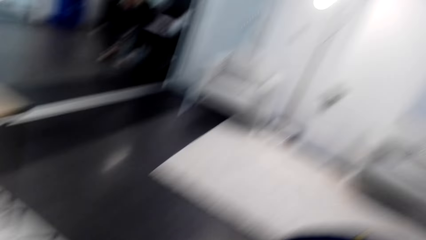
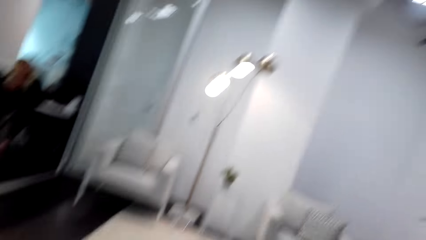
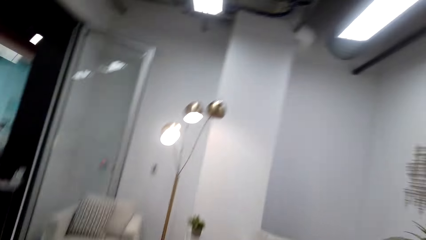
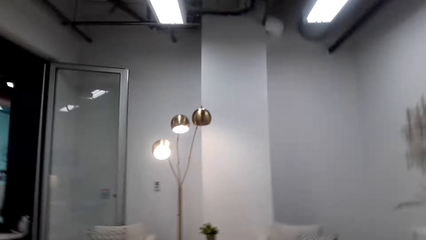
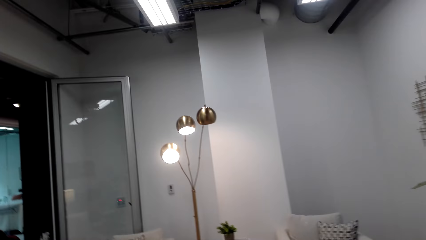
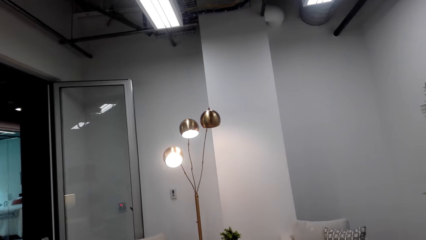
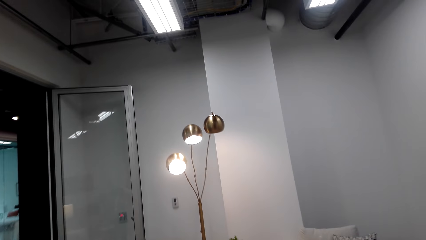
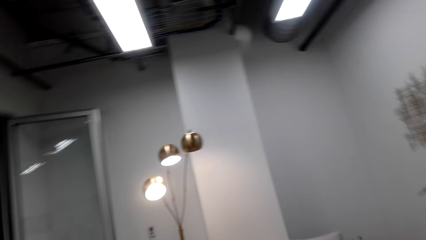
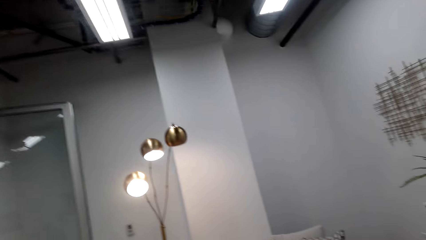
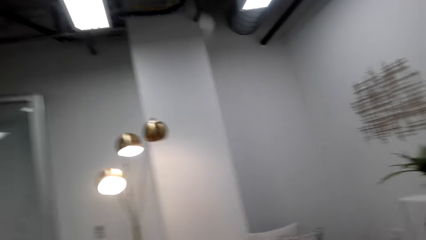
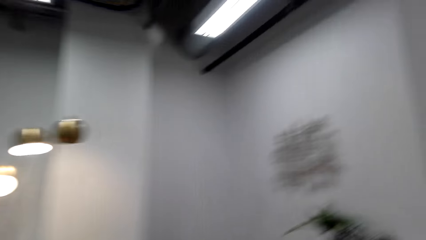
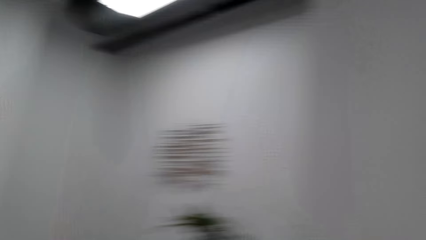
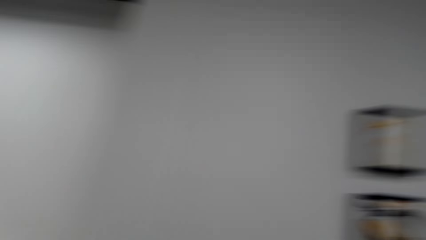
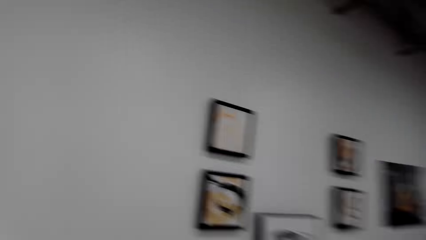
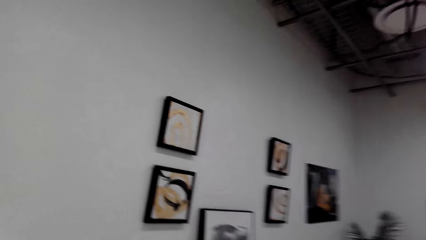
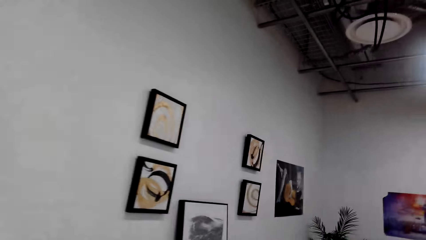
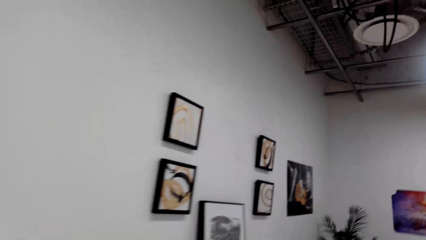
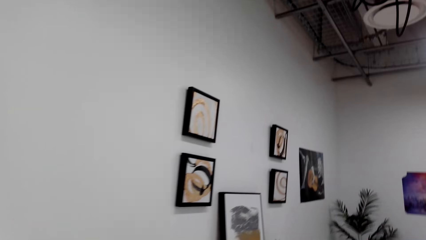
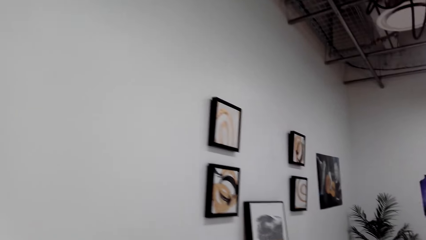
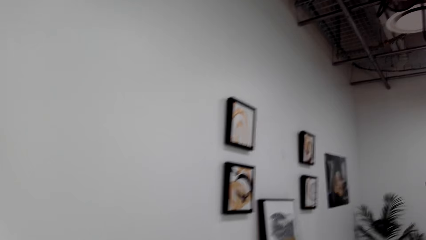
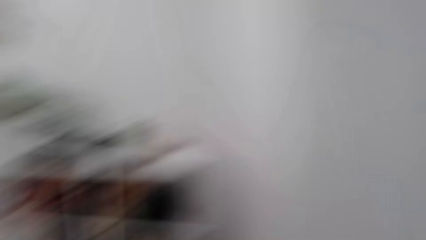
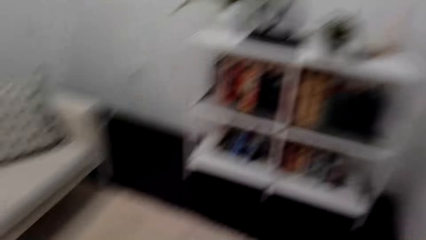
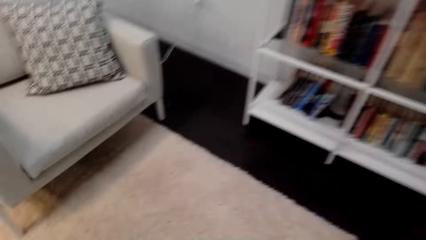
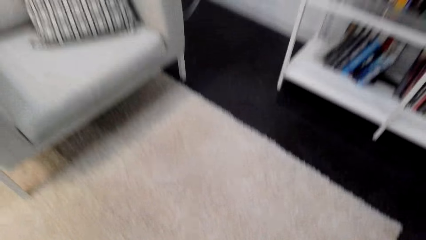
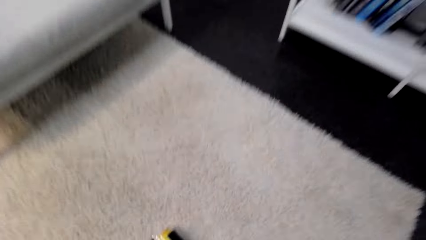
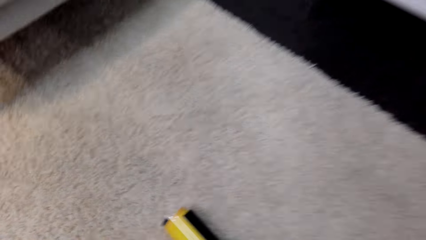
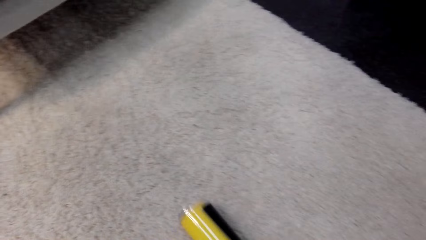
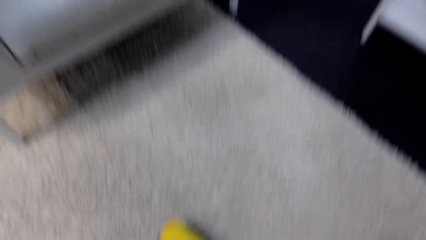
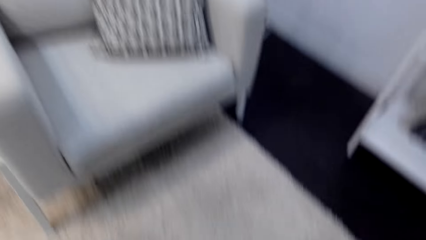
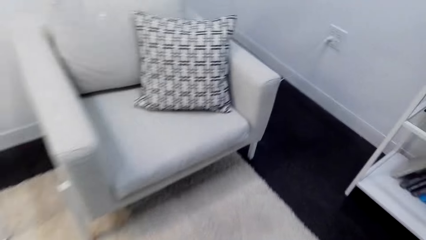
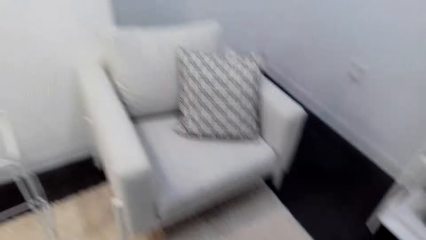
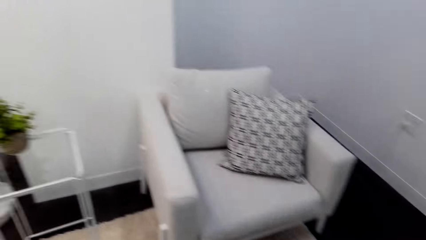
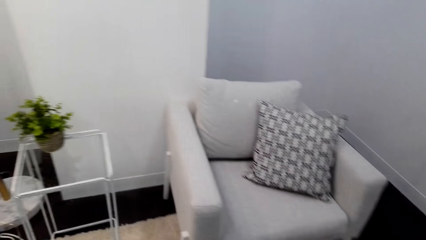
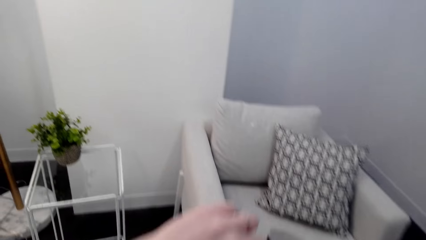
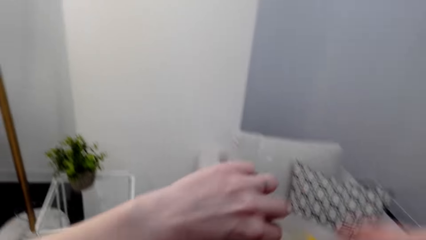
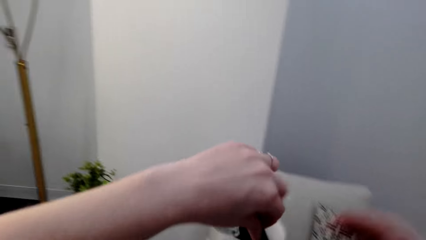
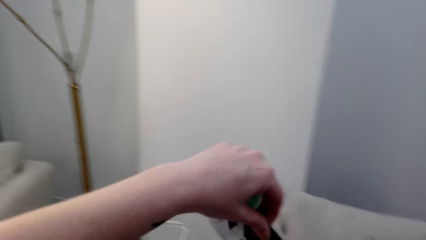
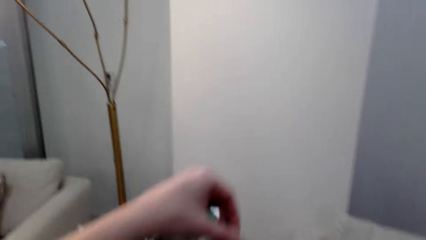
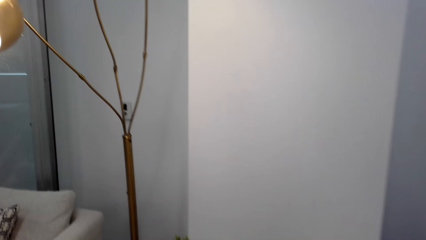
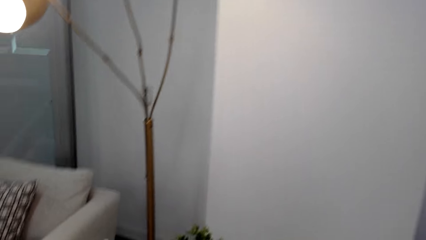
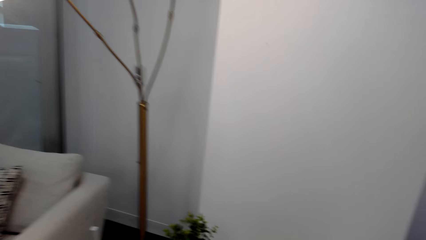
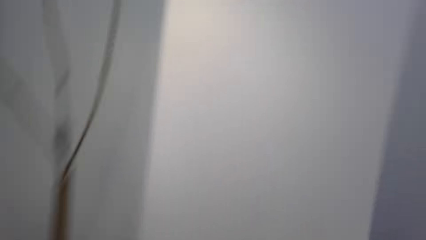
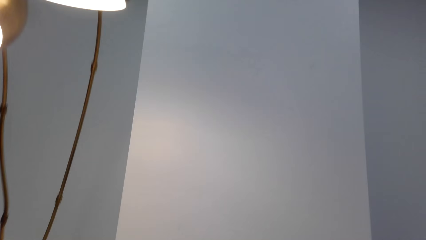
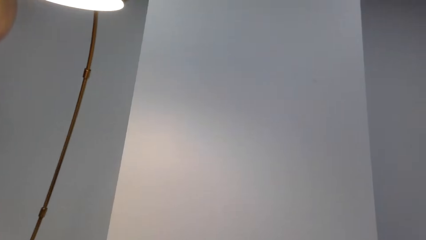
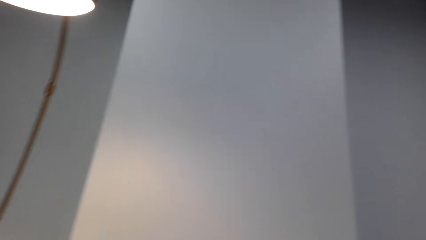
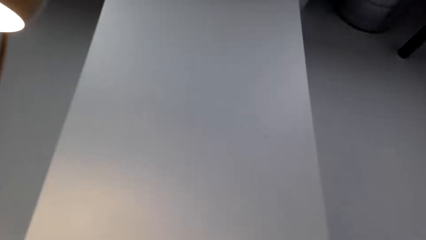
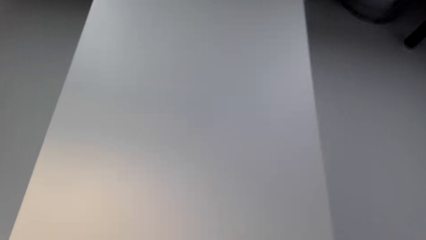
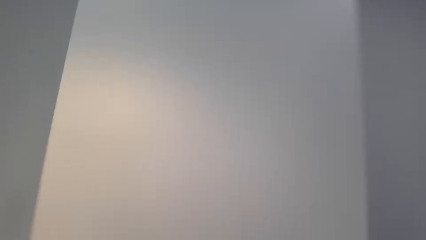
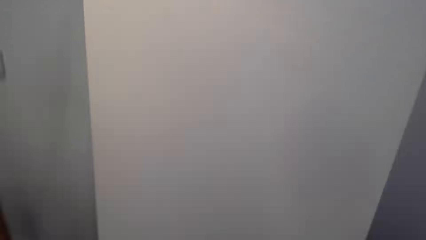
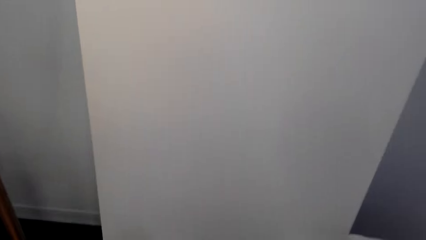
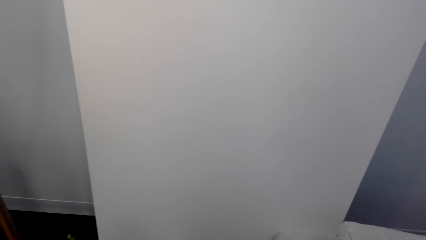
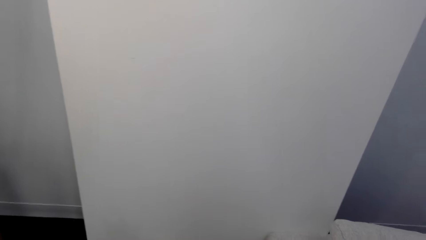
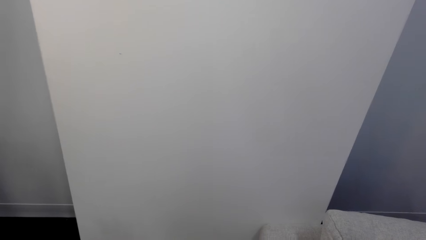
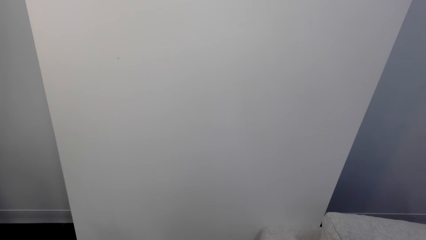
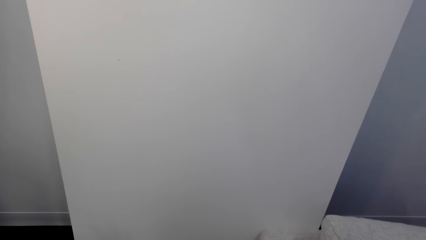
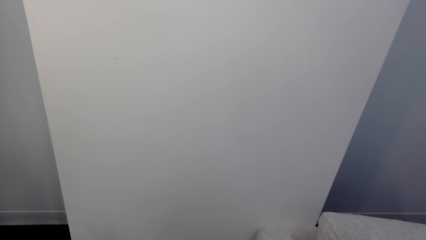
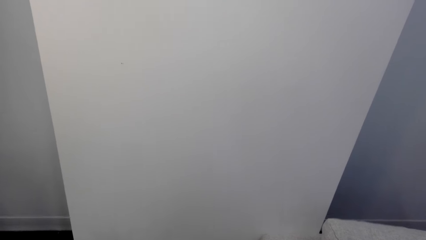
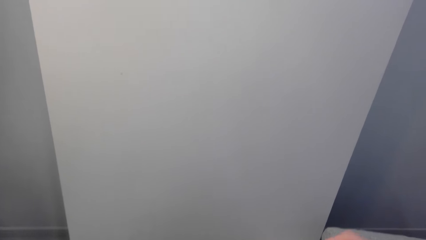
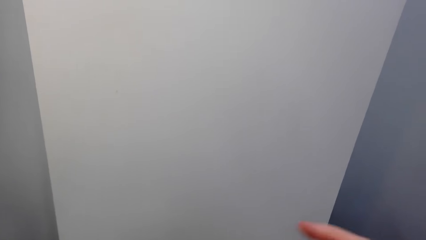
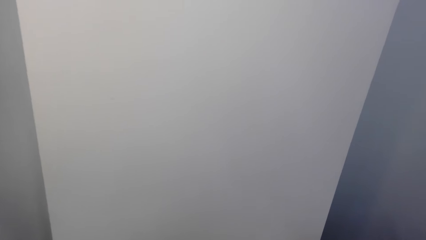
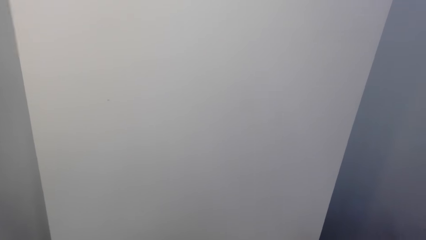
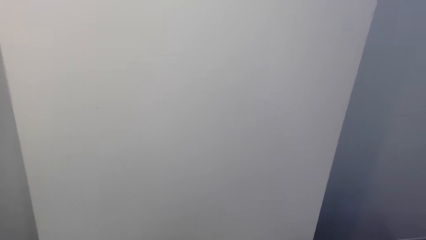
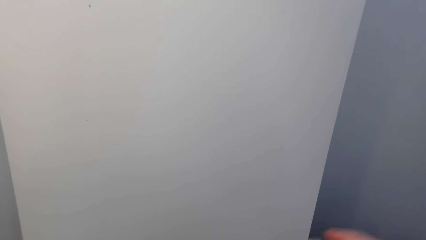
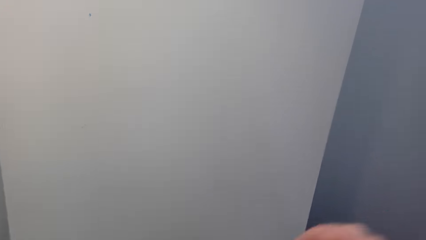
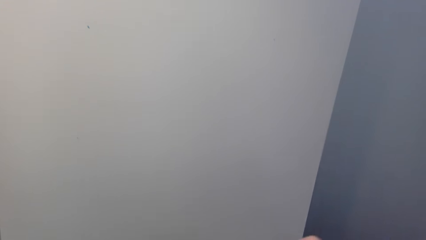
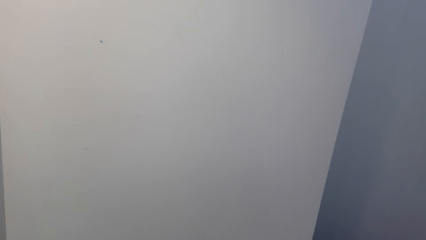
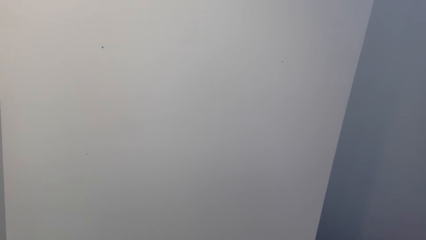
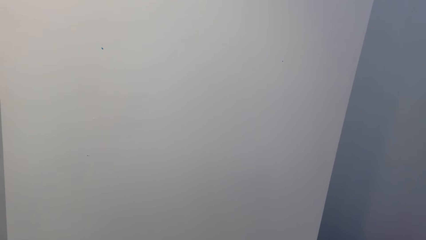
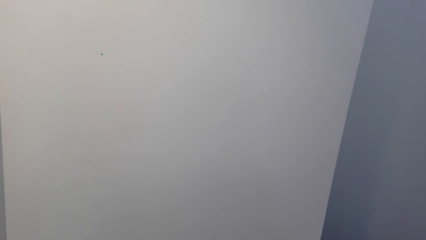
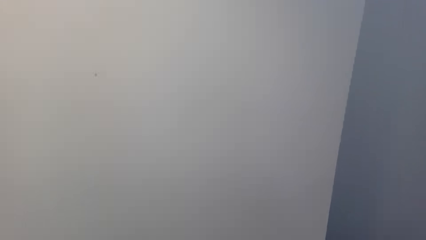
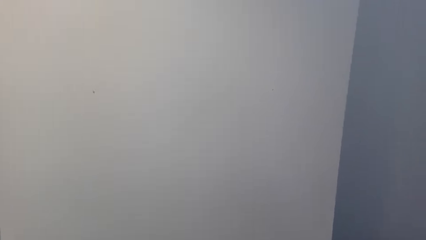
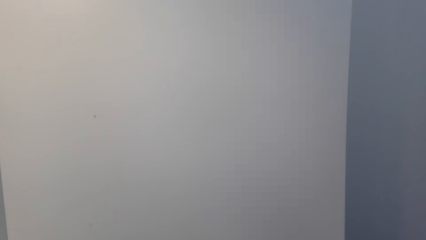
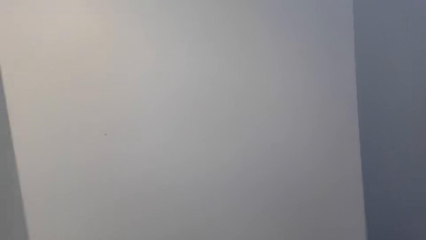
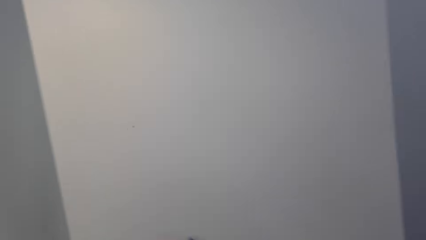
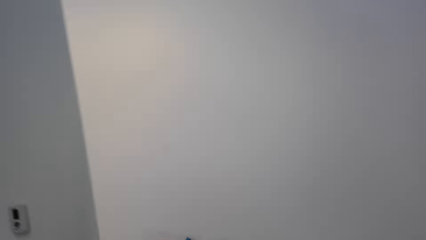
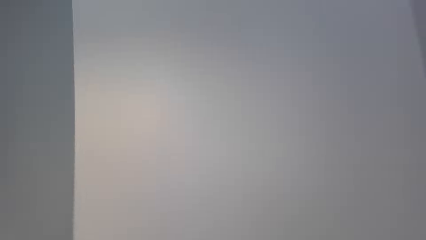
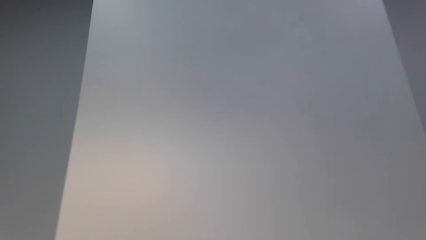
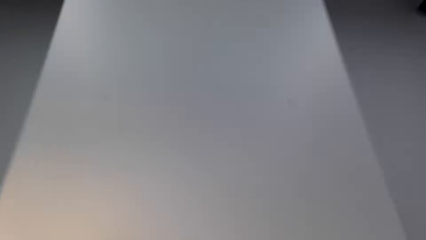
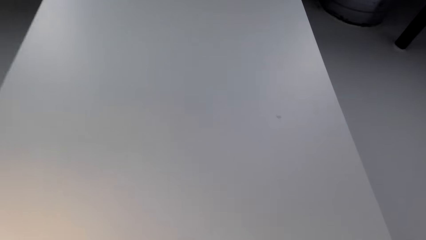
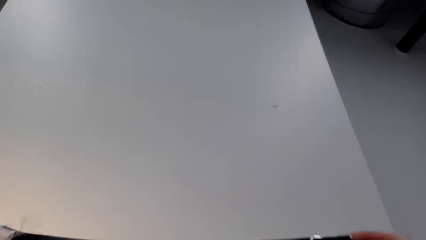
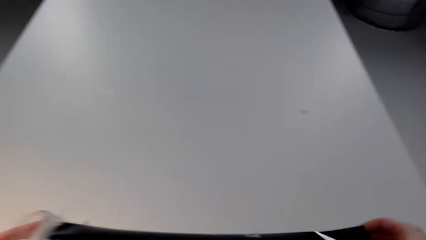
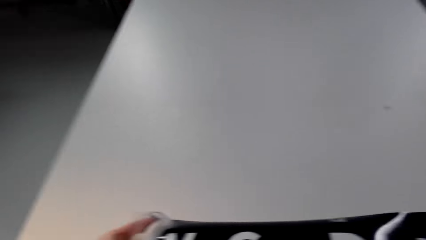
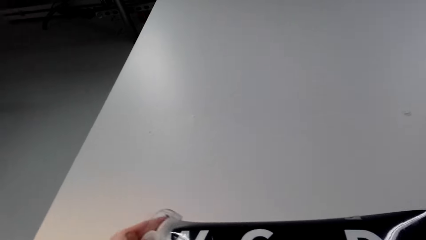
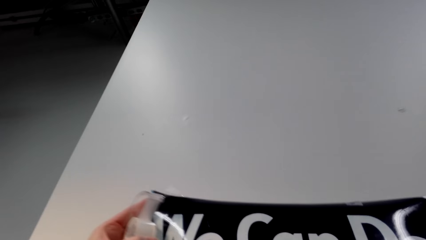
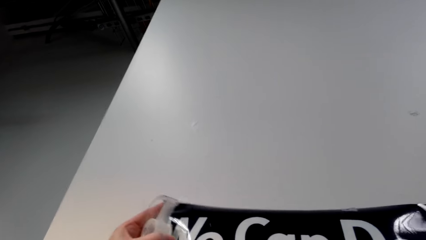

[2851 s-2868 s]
The camera wearer picks duct tape. They pick a poster from the floor. They spread the poster.
